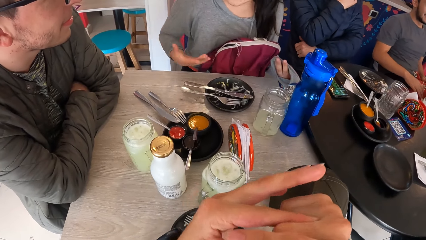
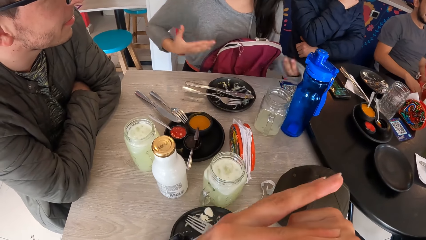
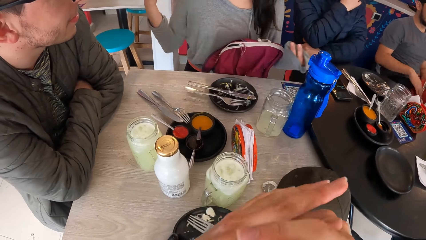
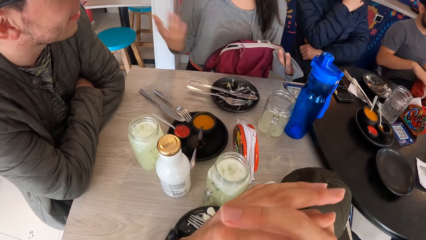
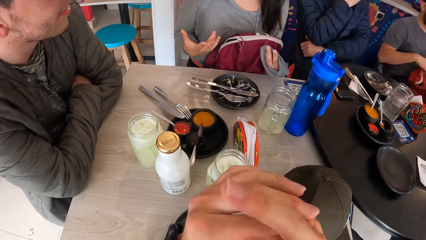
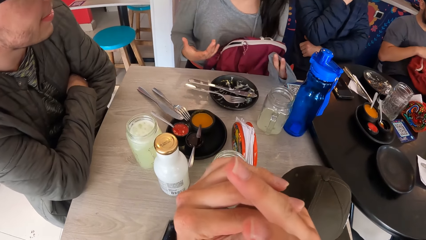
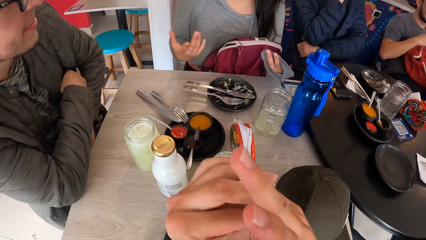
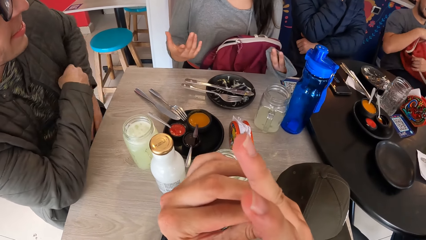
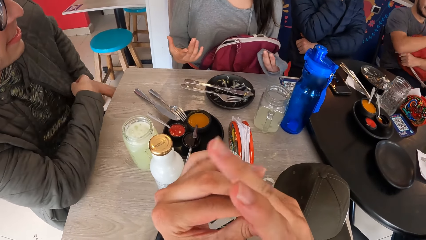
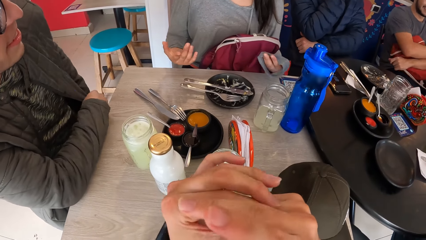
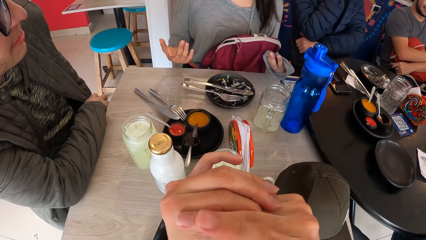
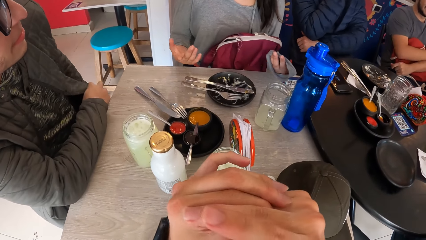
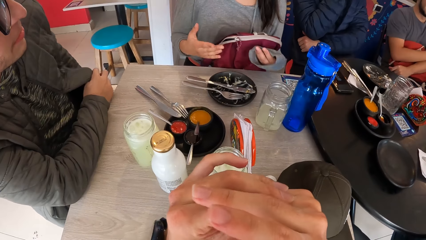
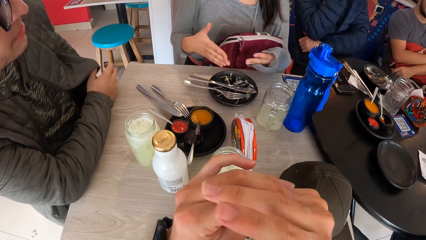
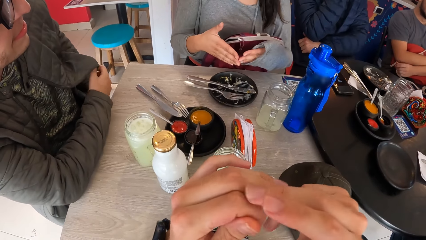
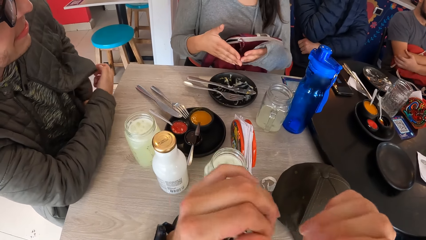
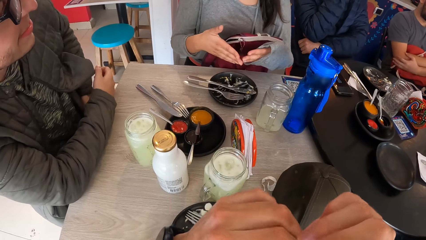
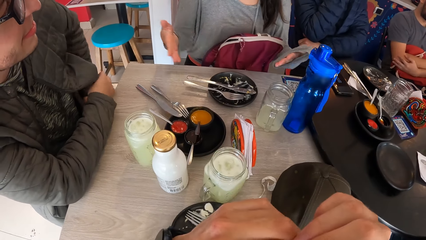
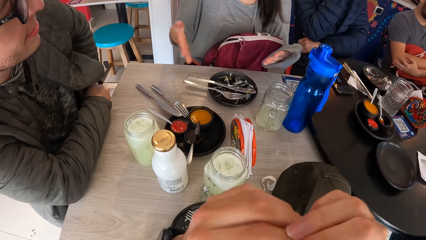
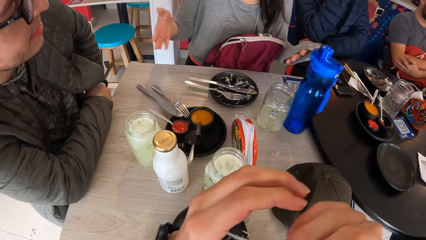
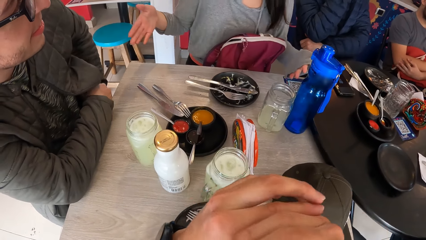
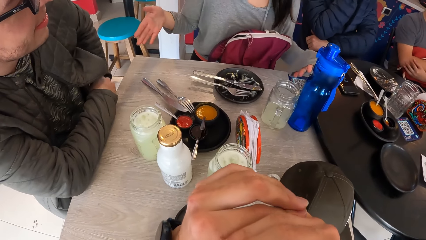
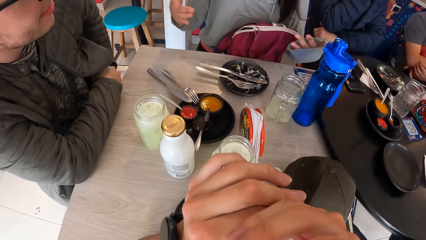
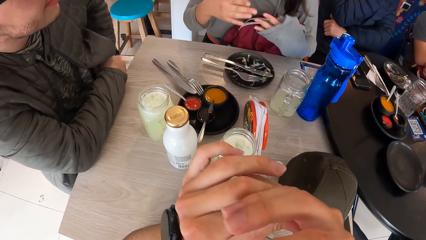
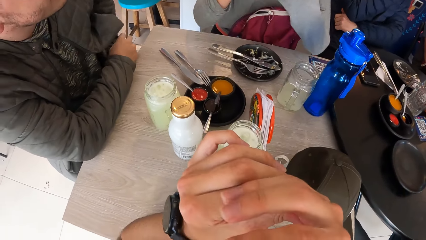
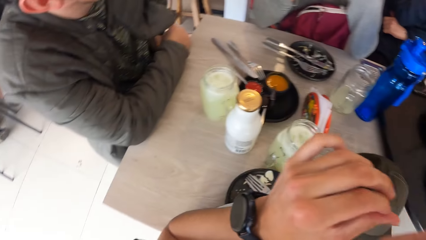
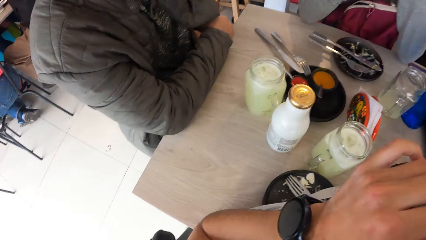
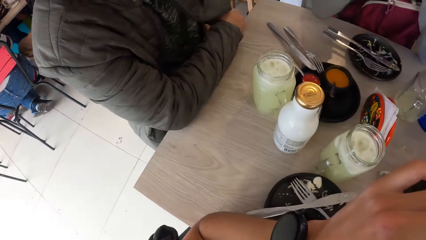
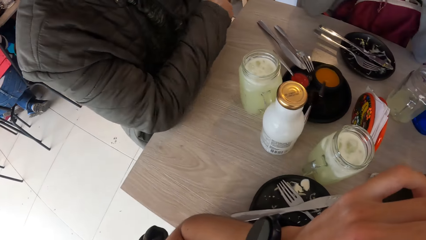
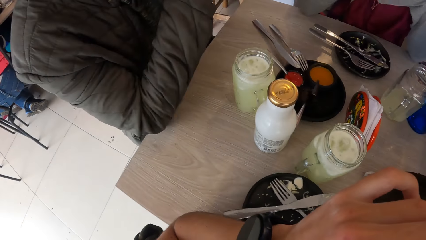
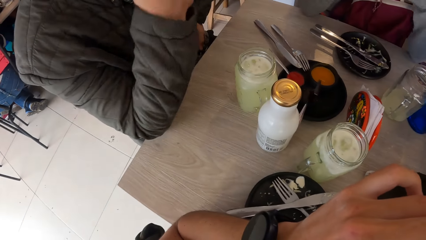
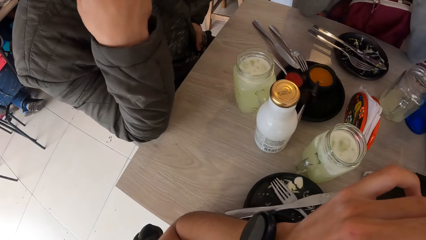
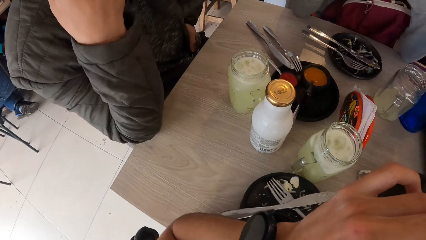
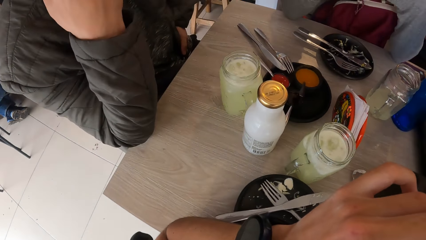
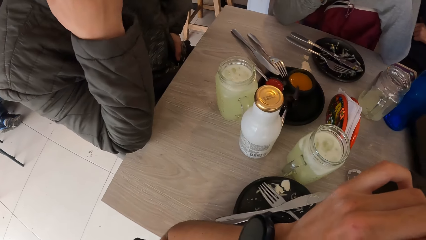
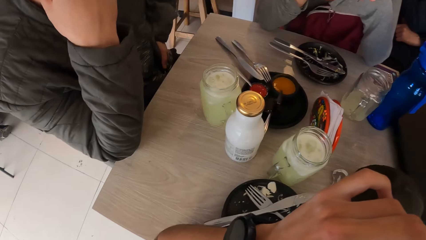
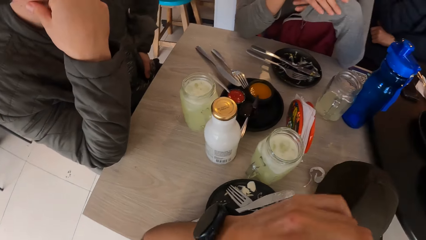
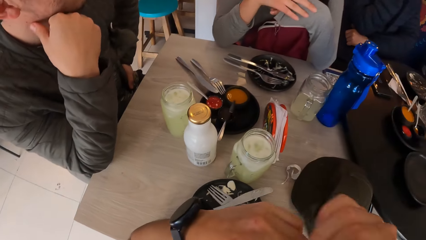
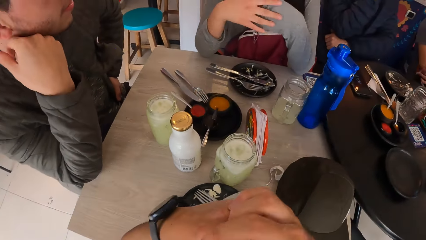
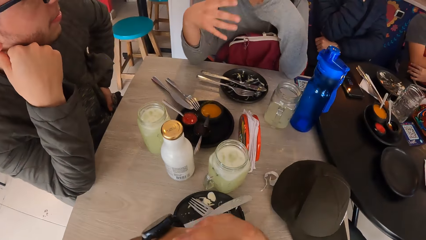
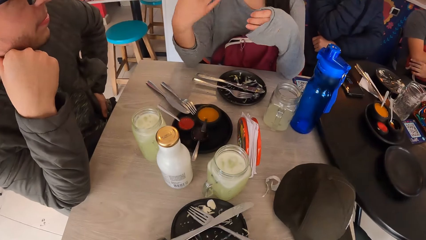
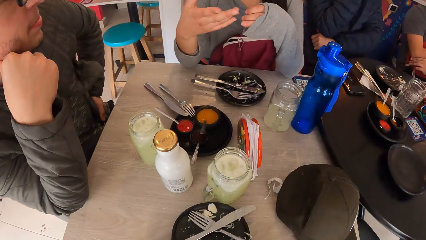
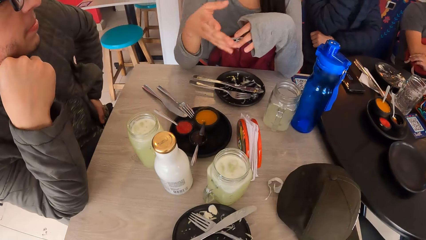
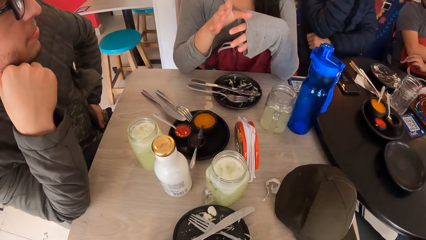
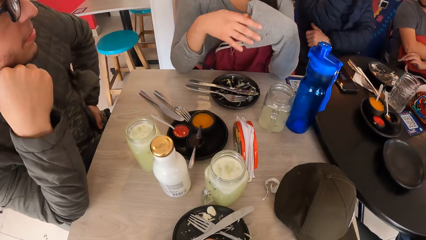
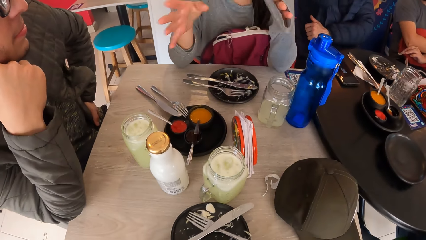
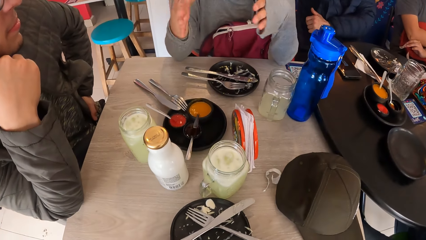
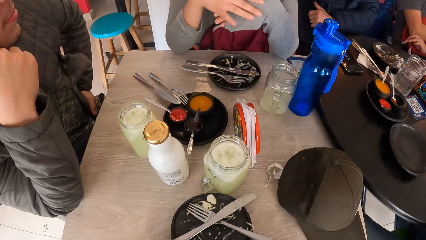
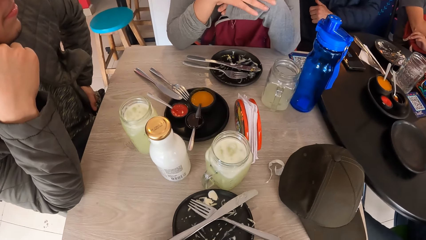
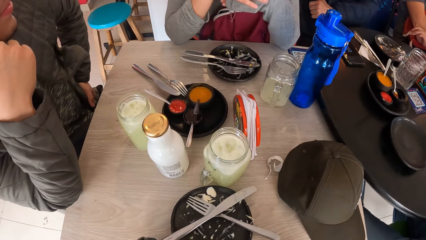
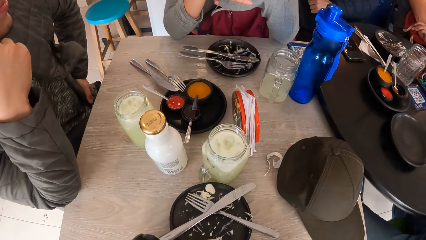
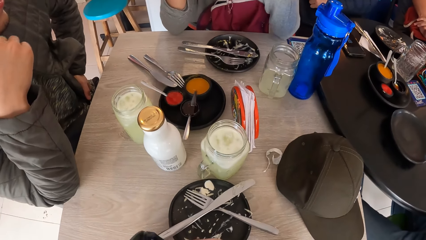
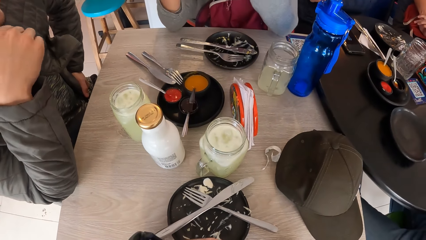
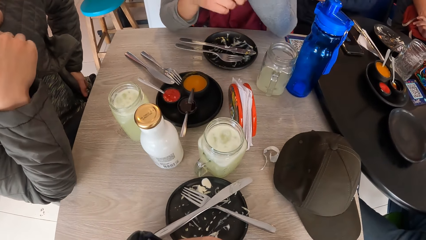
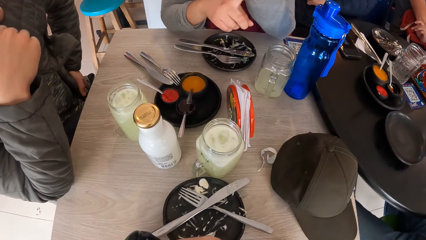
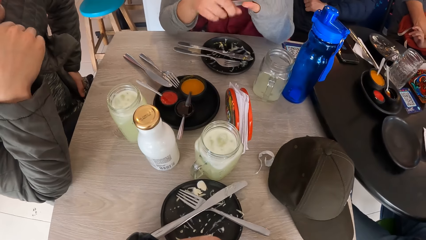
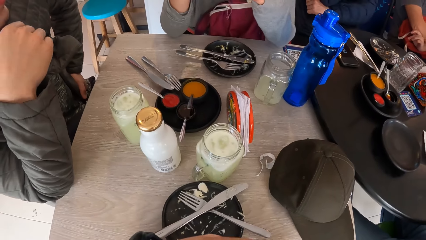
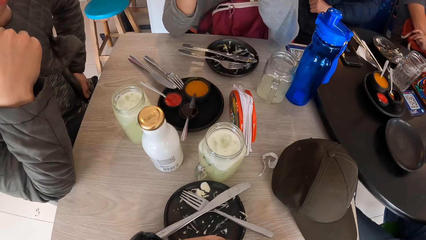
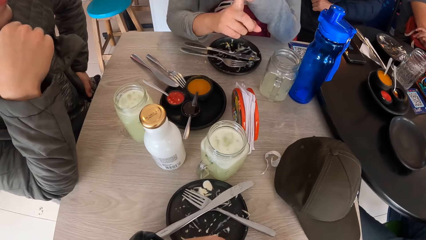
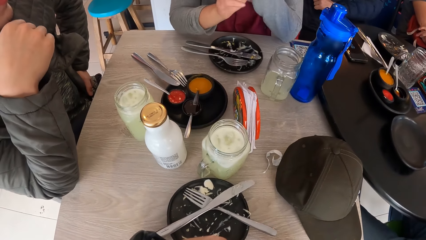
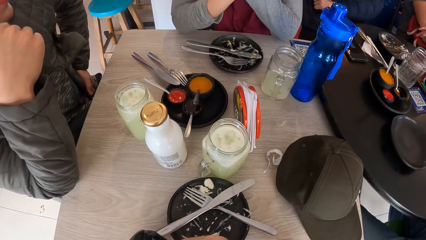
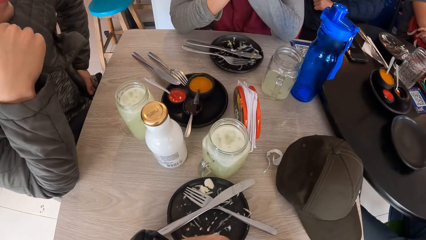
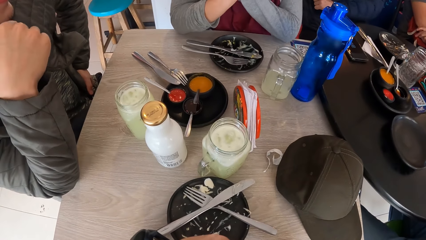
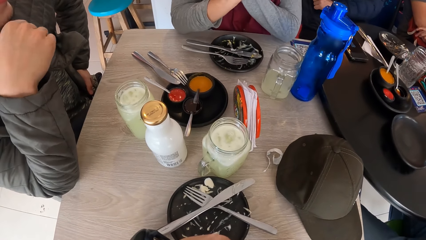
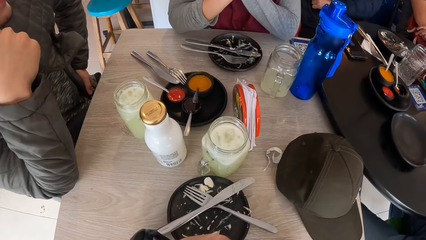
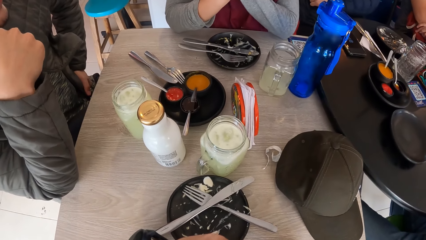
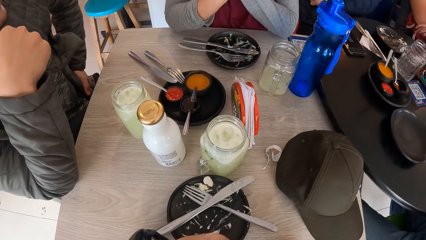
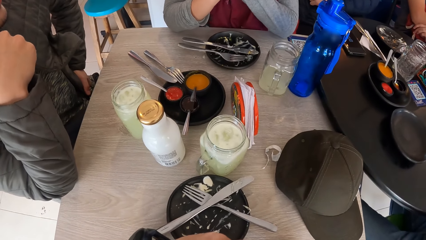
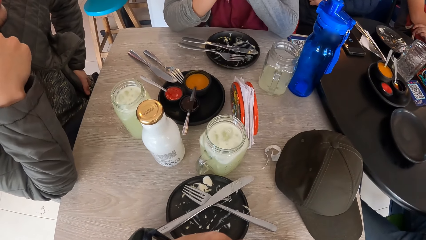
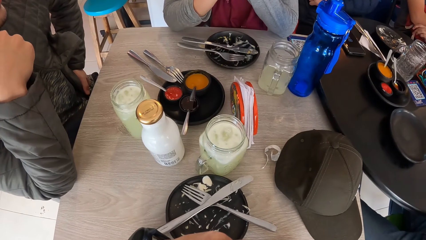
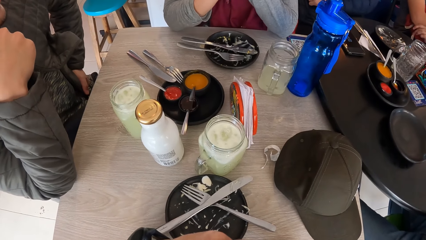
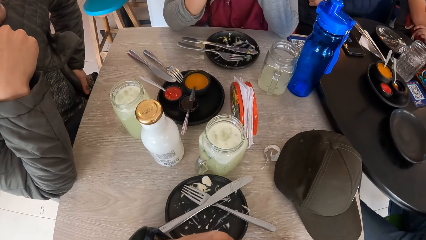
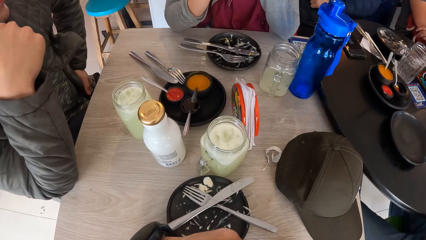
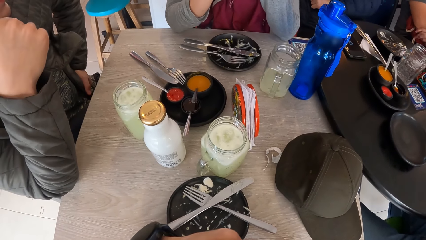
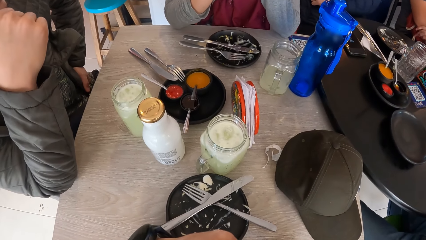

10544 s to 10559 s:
A man adjusts a bag on his legs with both hands. Another man rubs his face with his right hand. A person talks to the camera wearer and another person.
